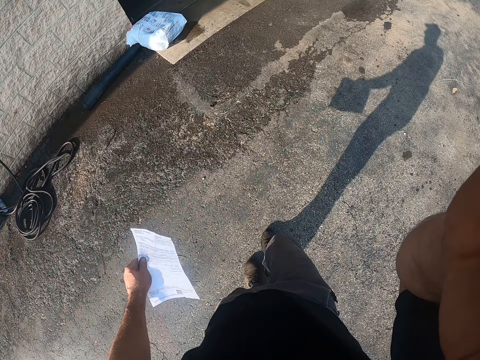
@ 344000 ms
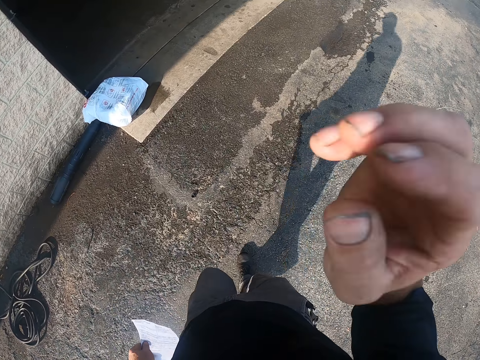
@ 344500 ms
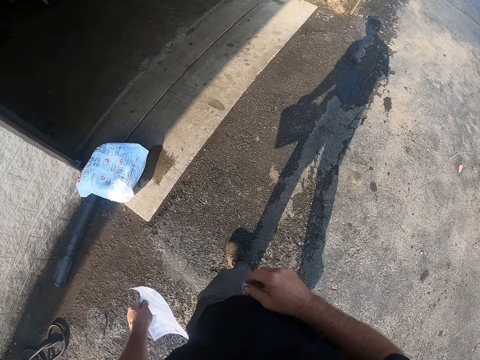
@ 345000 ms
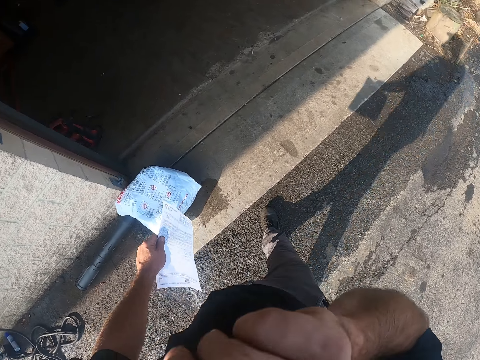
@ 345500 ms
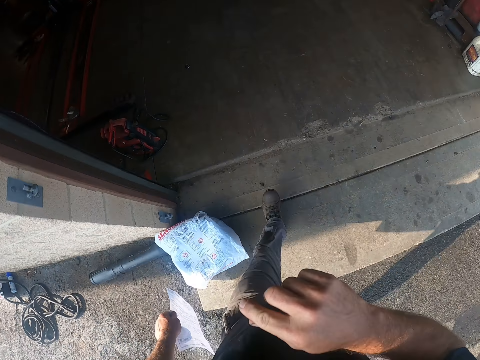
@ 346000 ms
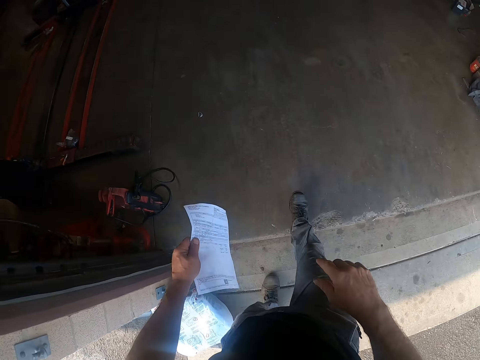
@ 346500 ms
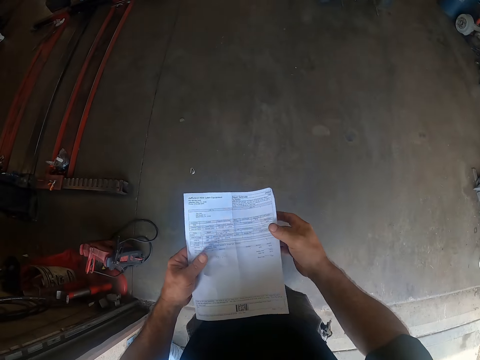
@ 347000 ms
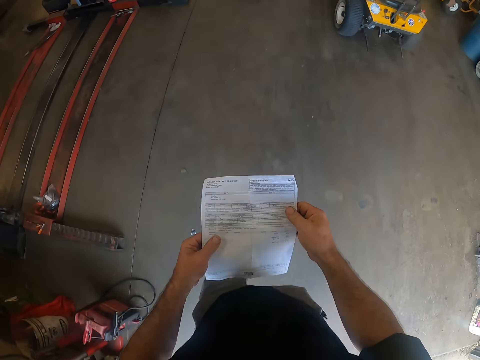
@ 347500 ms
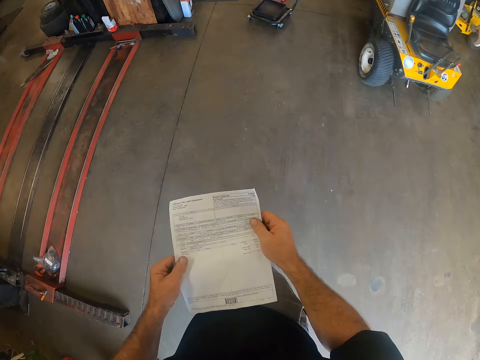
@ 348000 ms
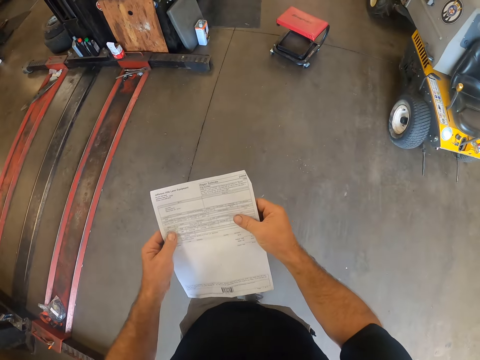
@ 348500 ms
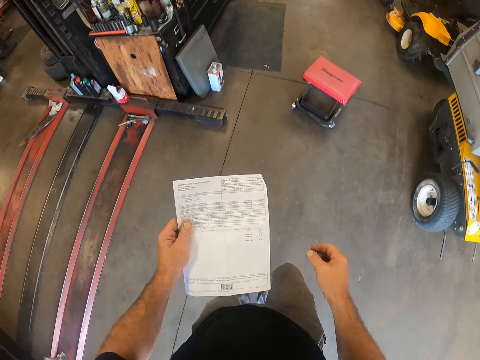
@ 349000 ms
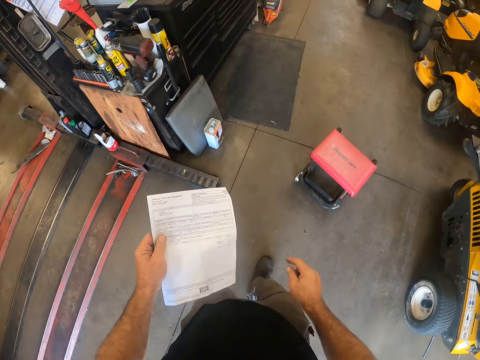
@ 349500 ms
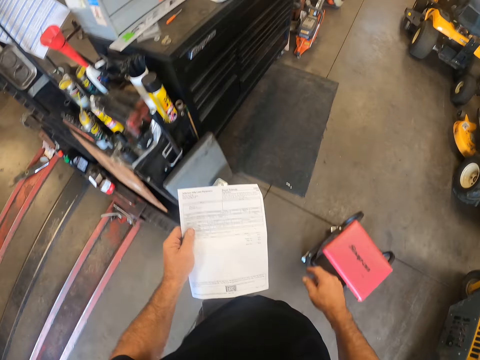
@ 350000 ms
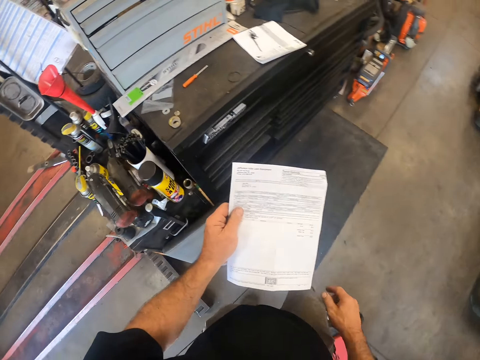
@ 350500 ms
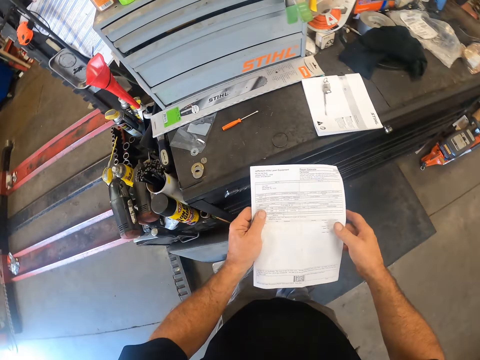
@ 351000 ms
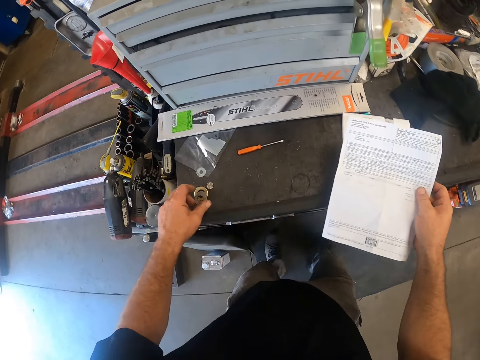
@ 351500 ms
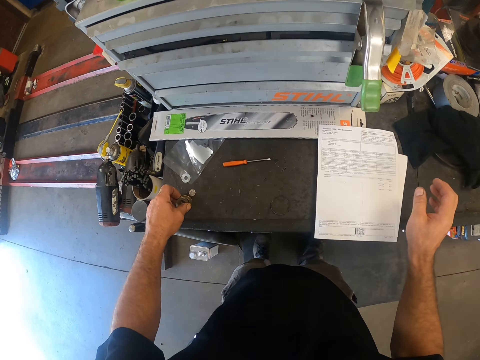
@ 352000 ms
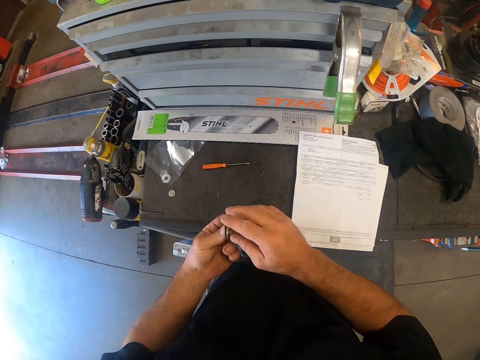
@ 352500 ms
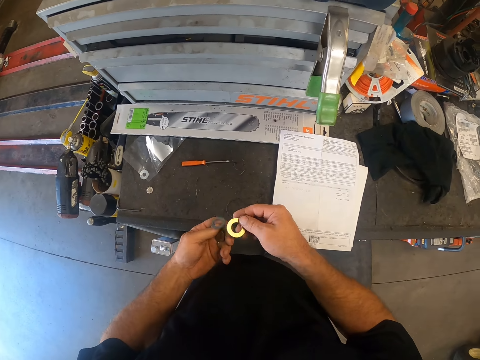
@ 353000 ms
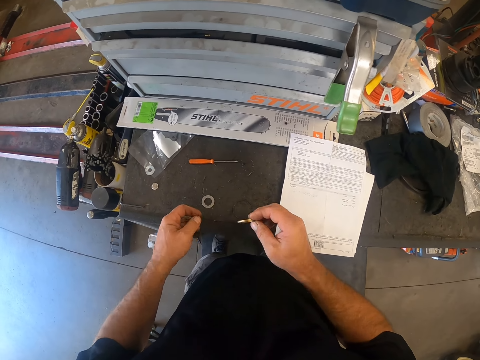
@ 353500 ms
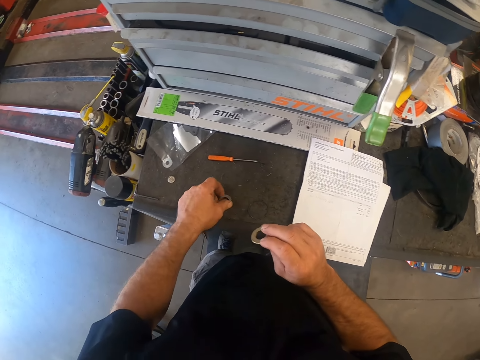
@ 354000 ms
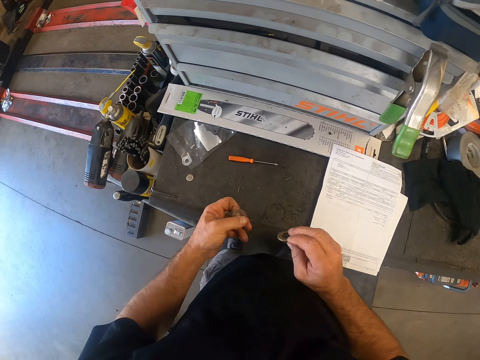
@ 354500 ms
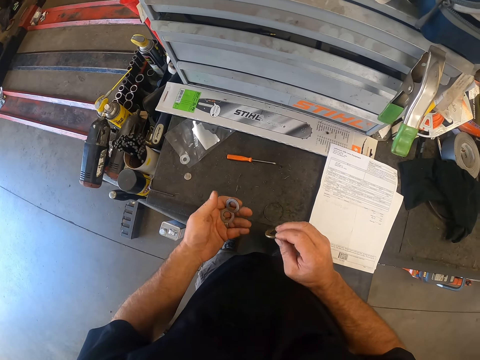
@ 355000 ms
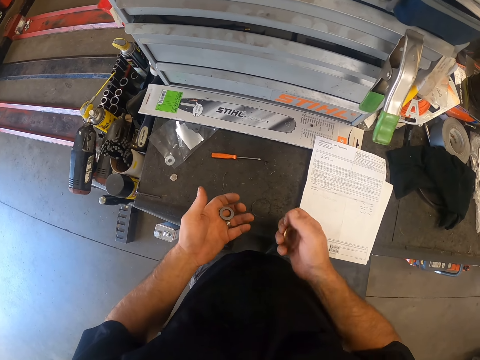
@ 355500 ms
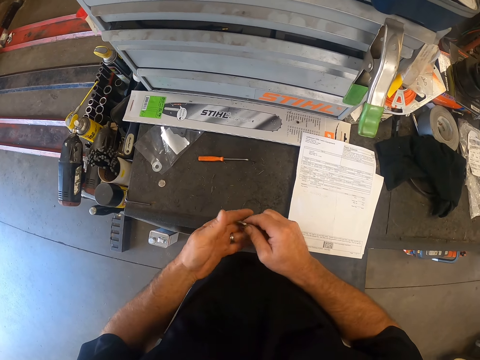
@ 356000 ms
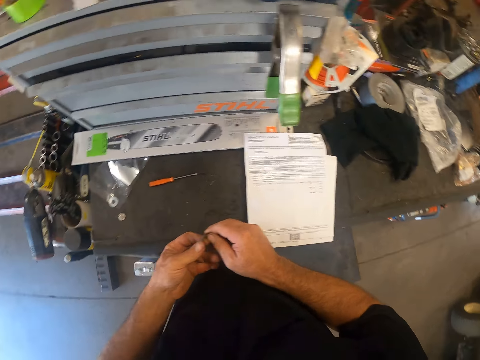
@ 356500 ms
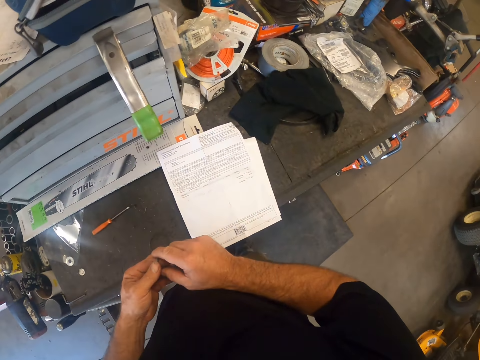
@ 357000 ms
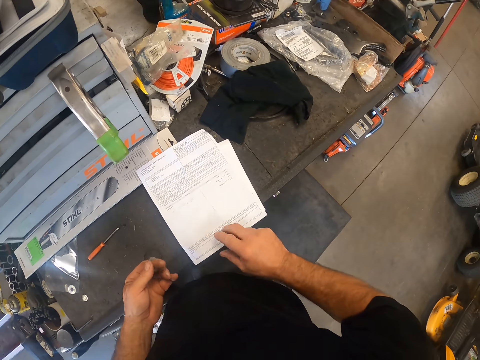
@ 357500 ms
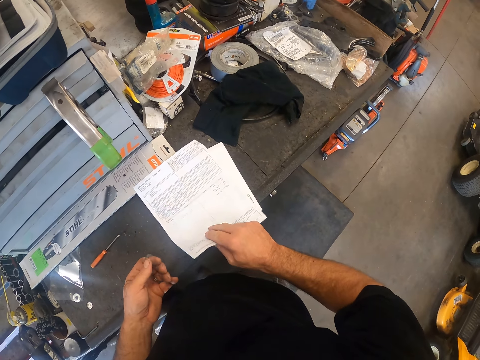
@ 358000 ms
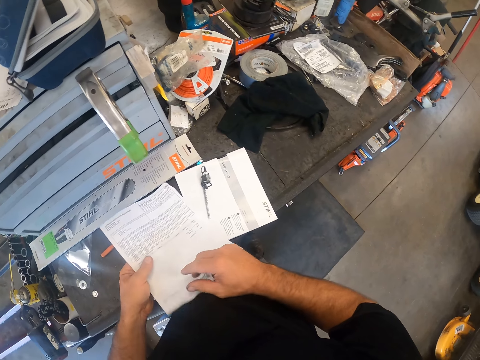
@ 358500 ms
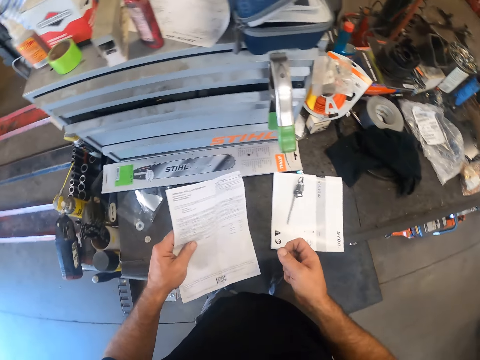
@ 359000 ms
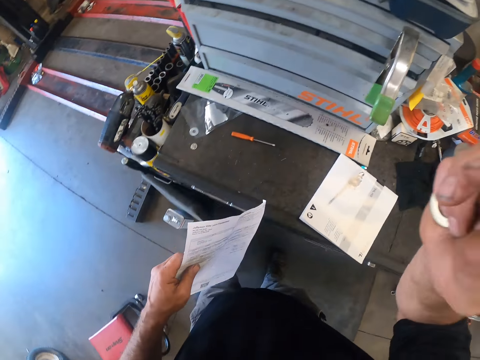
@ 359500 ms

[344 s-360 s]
The camera wearer adjusts the camera. He wipes the face area. He holds the paper with both hands. He removes the right hand from the paper. He moves the phone to his left hand. He drops the paper on a table. He takes rings on the table with his left hand. He takes the ring on the table with his left hand. He takes the paper on the table with his right hand. He puts the paper in his left hand.
